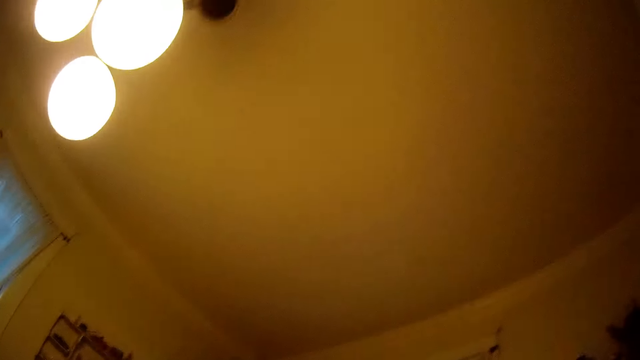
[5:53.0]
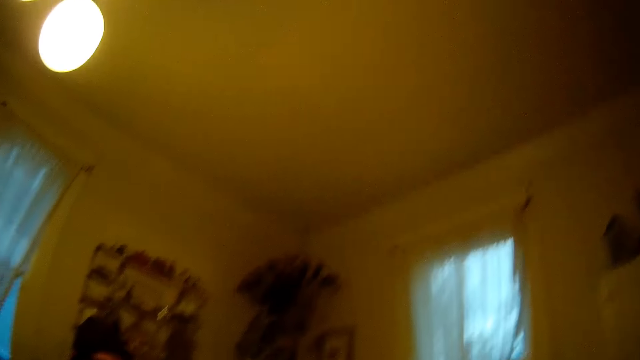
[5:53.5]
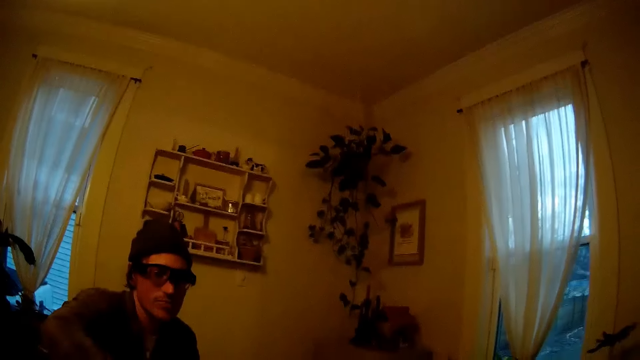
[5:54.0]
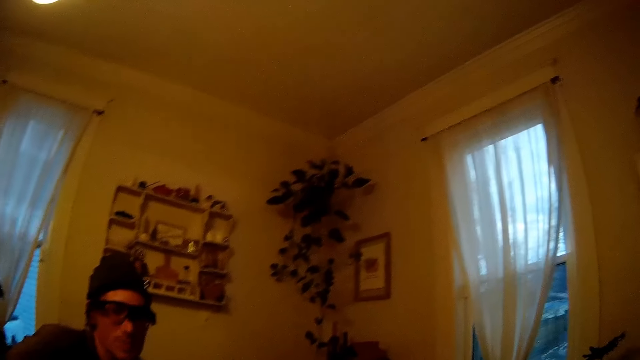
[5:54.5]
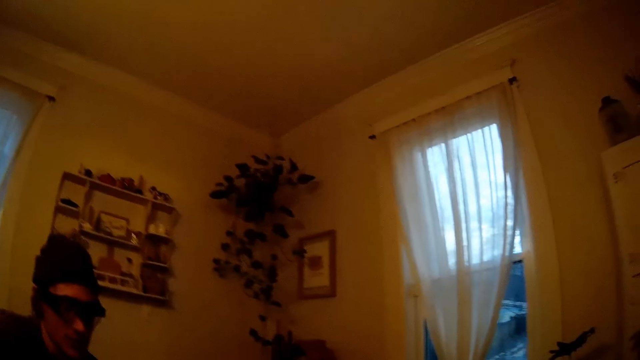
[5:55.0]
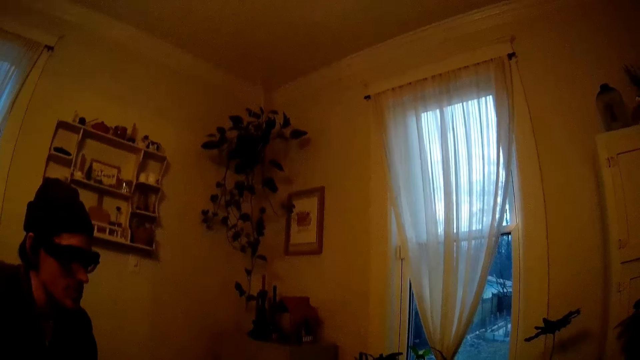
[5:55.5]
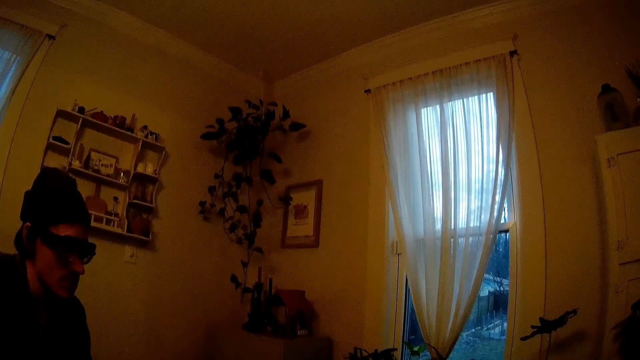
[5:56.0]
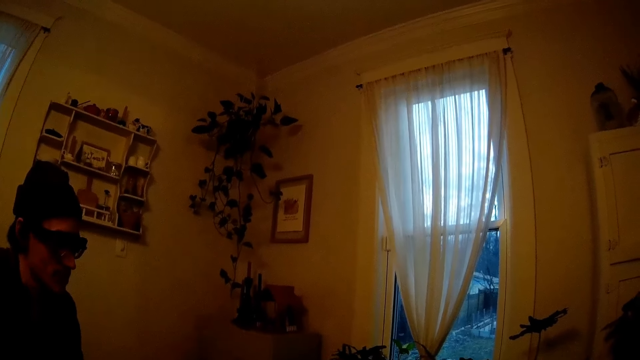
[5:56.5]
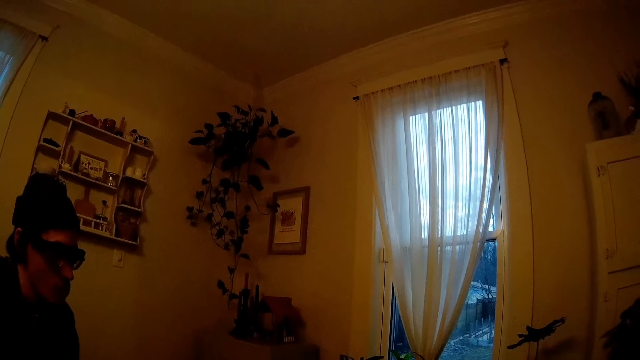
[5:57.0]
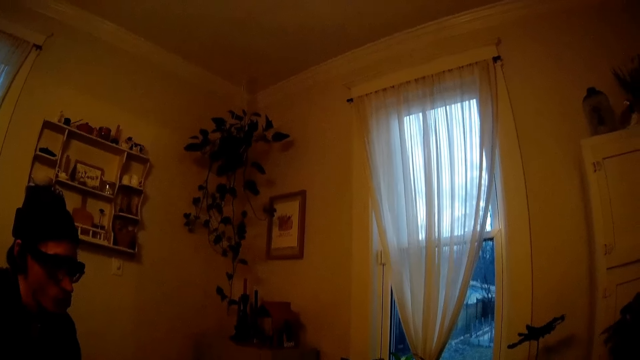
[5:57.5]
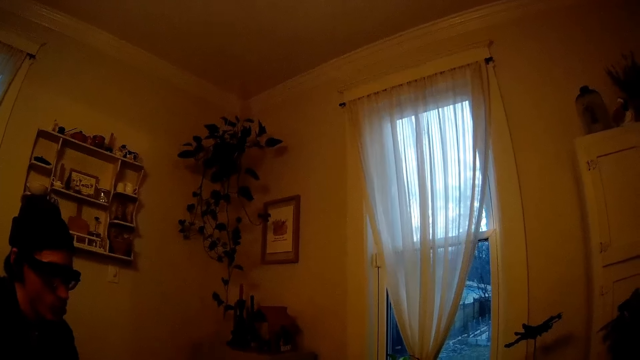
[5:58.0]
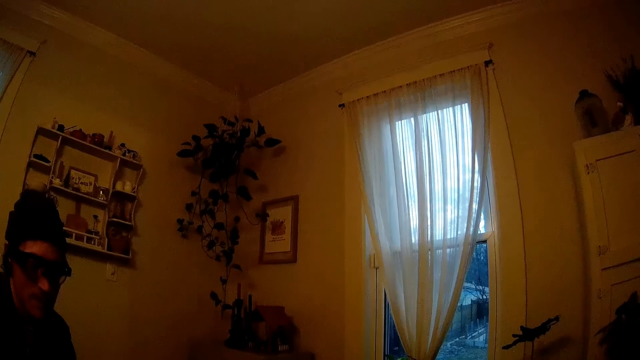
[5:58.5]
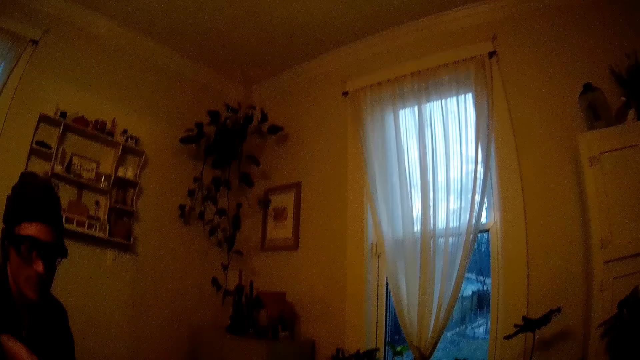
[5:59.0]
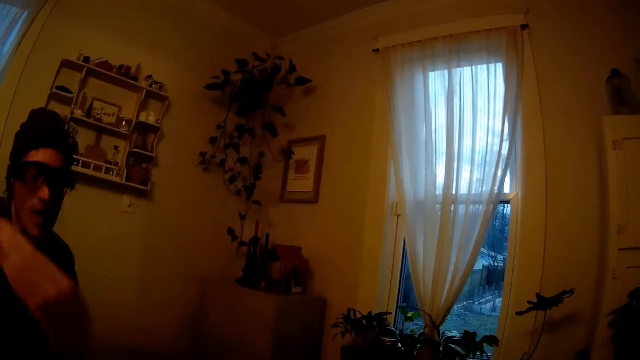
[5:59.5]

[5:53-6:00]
A man converses with the camera wearer.

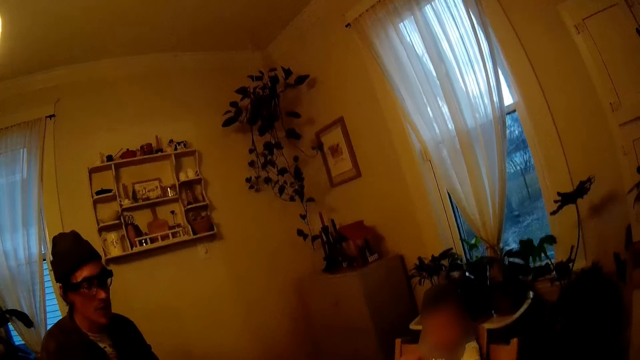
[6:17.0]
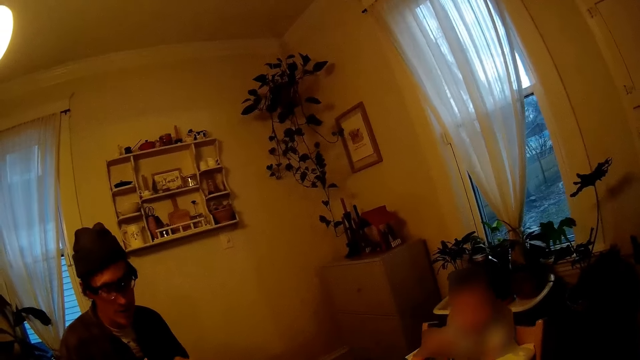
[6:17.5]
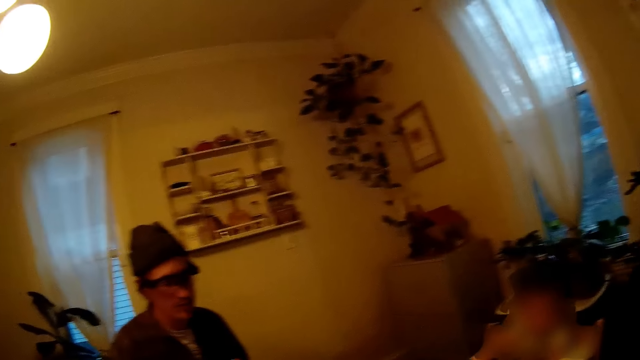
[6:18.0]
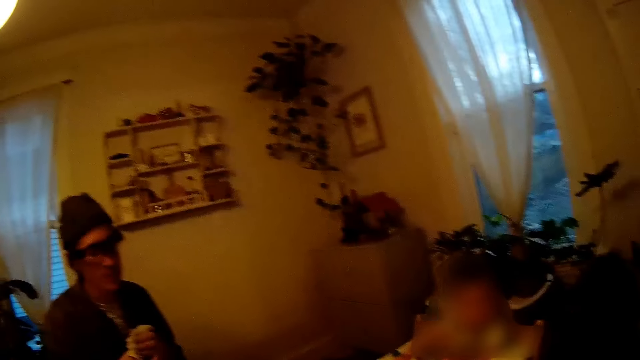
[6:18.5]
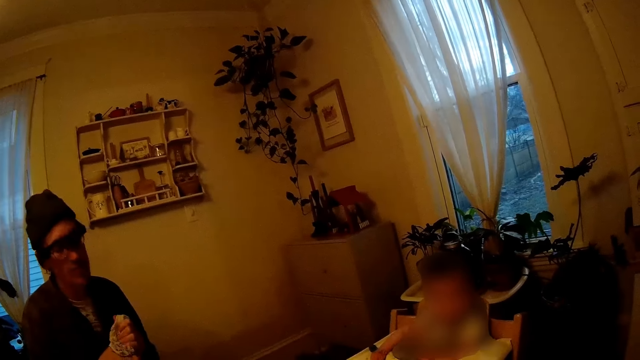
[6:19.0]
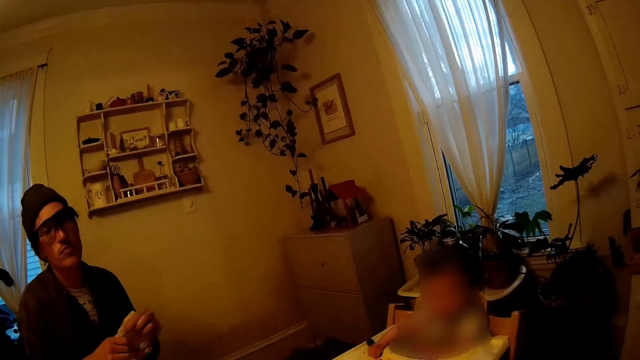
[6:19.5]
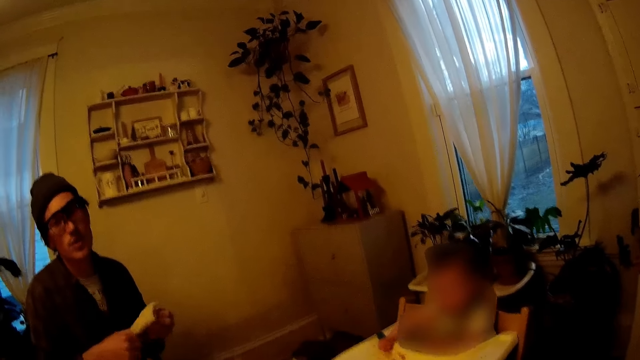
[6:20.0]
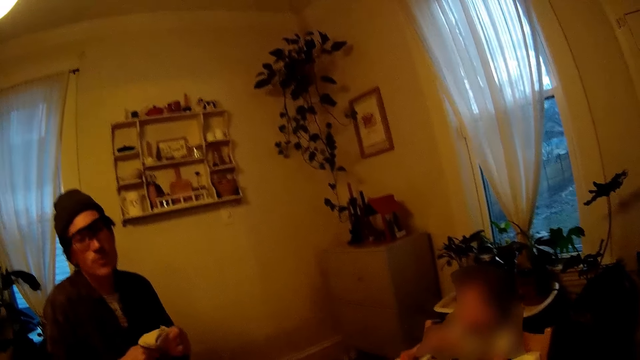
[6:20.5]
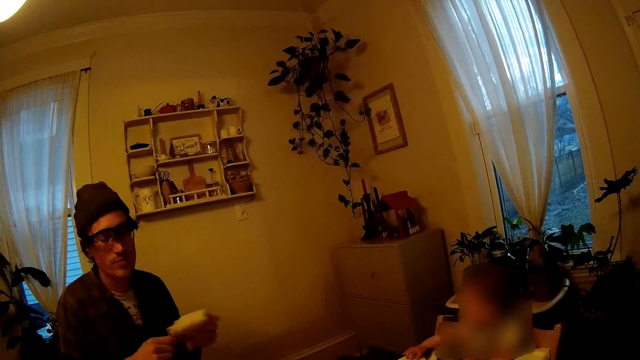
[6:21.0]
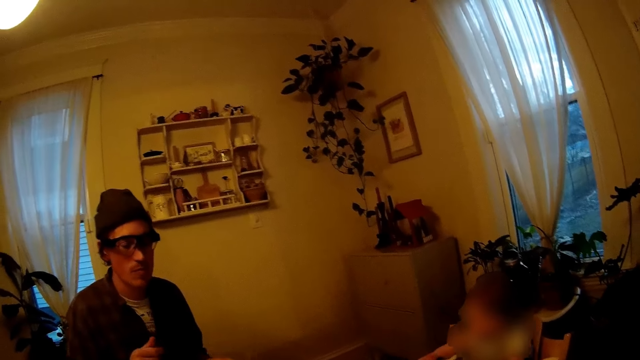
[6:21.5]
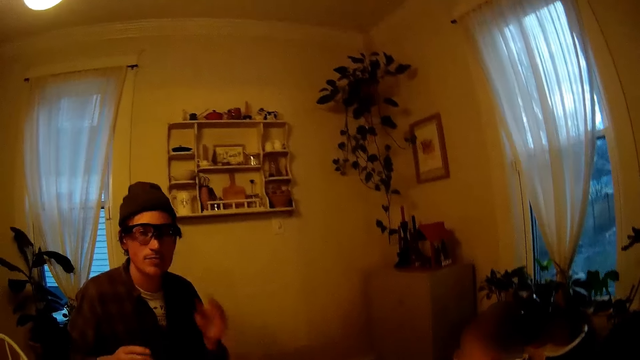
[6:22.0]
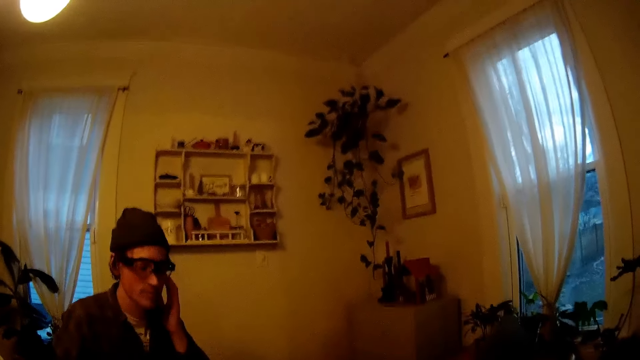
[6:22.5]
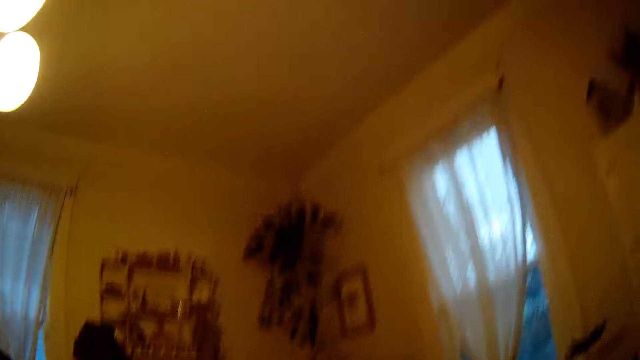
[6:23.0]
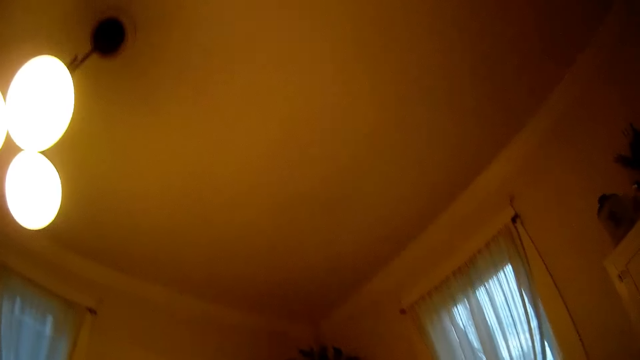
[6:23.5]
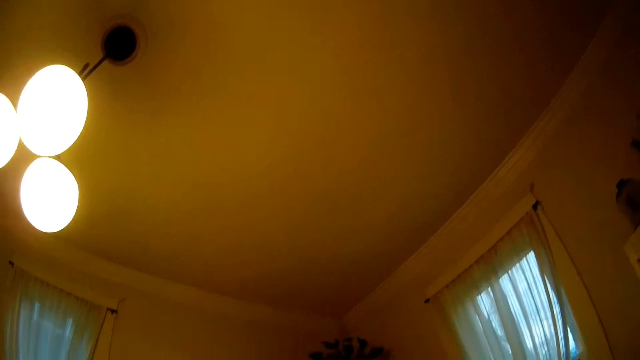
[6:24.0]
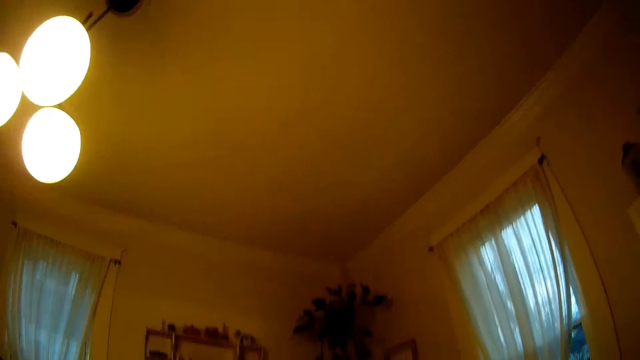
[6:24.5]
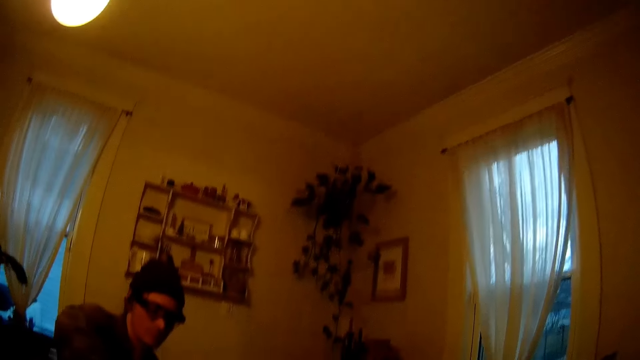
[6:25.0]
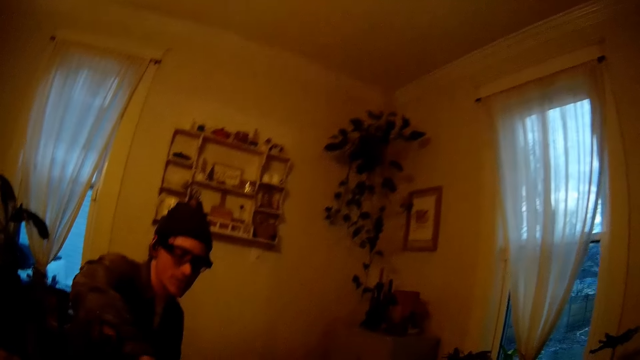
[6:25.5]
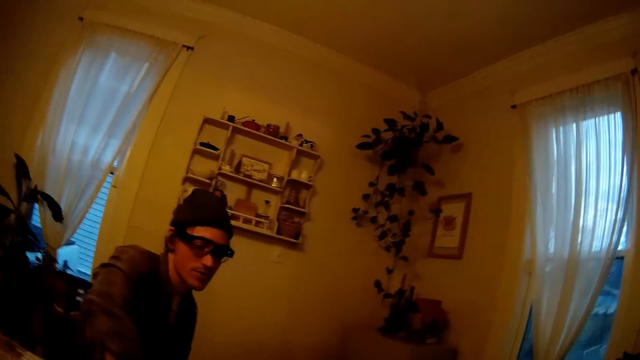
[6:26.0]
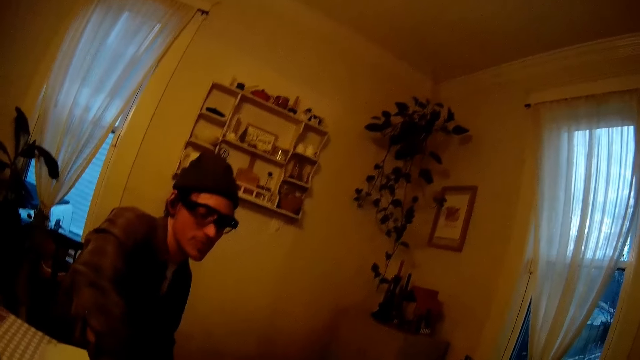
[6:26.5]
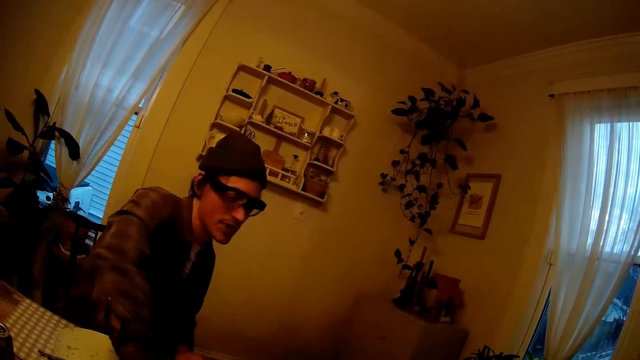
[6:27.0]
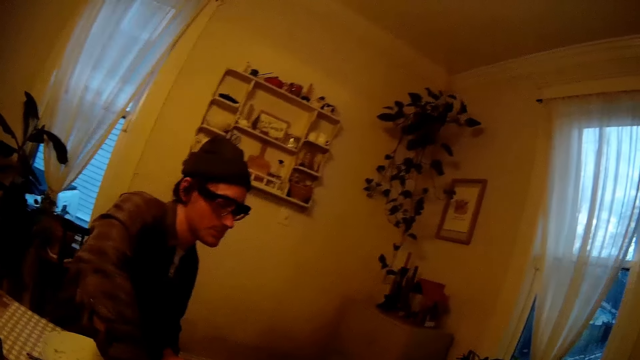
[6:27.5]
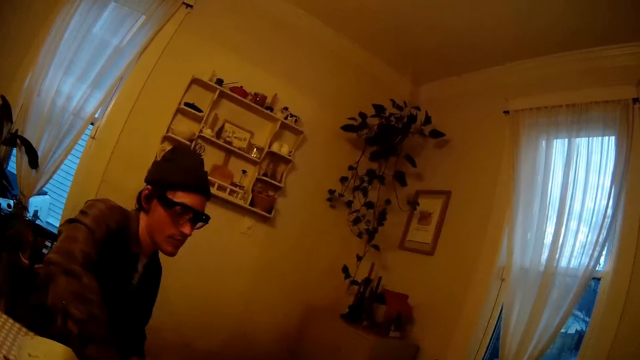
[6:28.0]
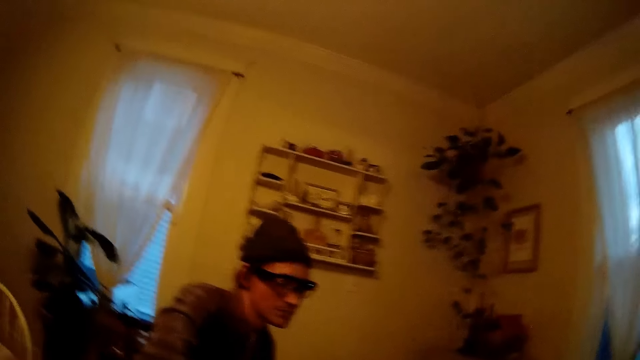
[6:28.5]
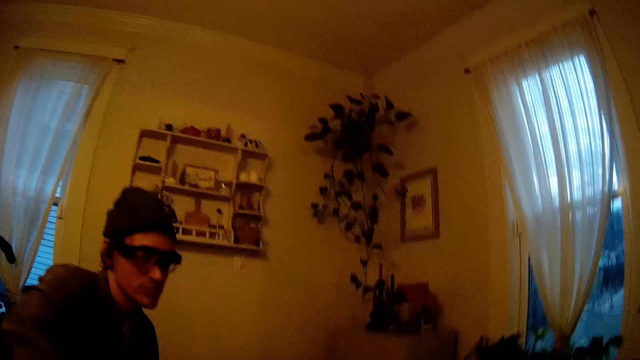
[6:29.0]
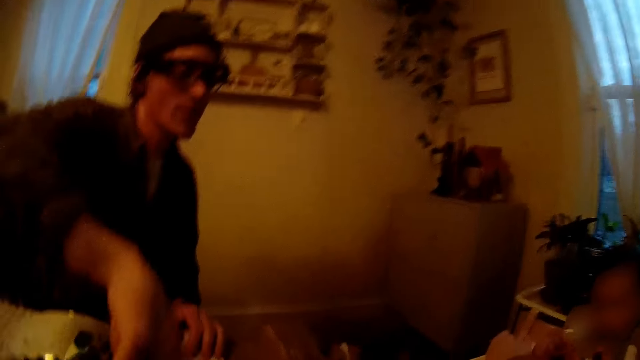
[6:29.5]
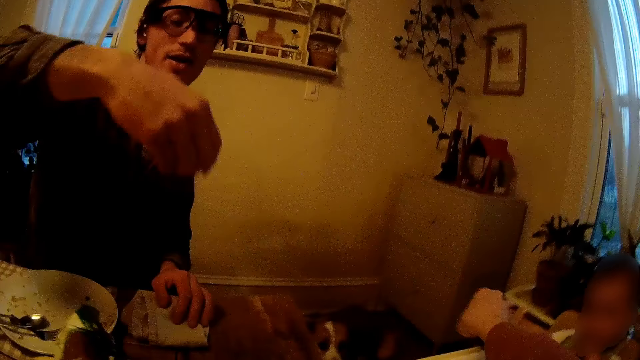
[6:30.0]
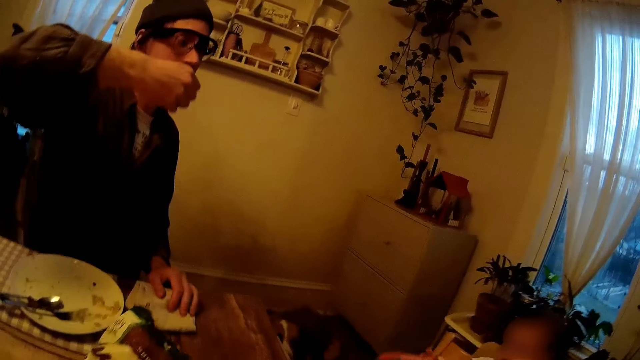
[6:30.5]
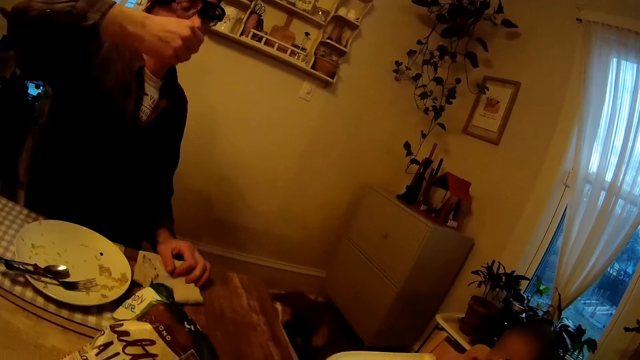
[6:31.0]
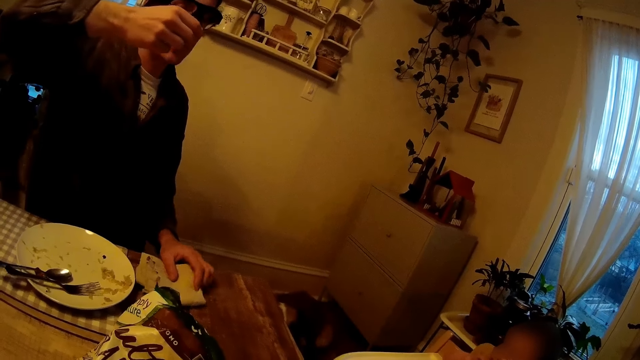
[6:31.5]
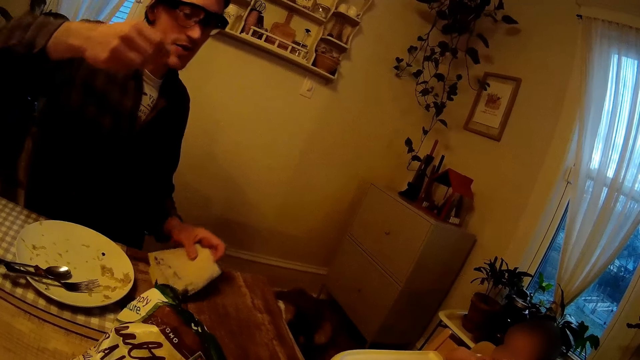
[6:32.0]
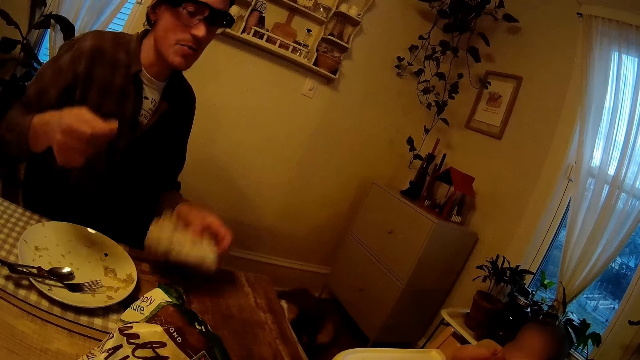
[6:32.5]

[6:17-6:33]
The man interacts with the camera wearer. The man touches his ear and picks up some crisps. The man takes chips from a pack on the table with his right hand. A baby sits on a chair. The man puts the chips in his mouth with his right hand. The man lifts the fabric.
